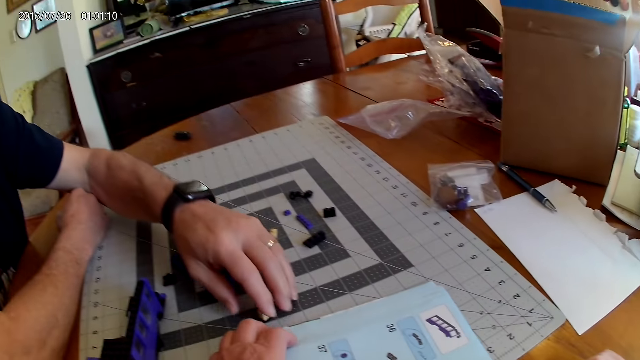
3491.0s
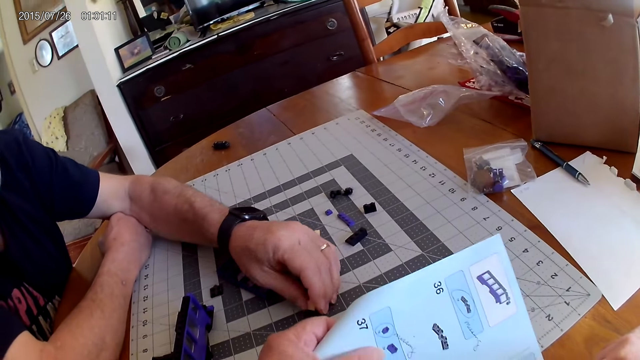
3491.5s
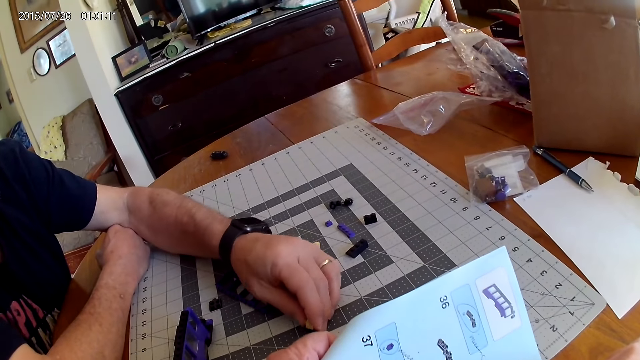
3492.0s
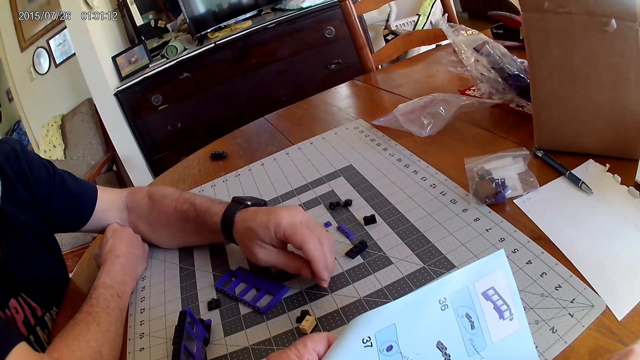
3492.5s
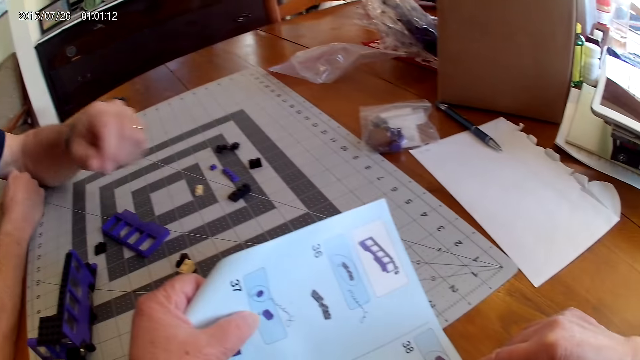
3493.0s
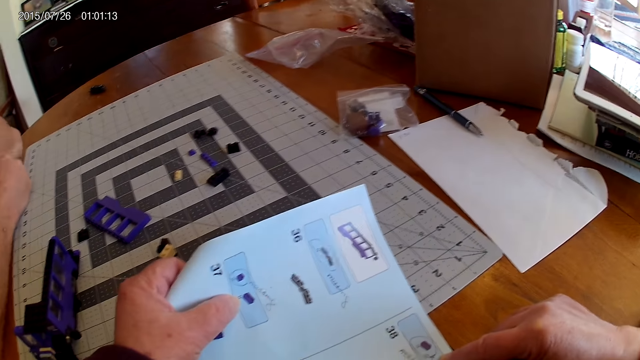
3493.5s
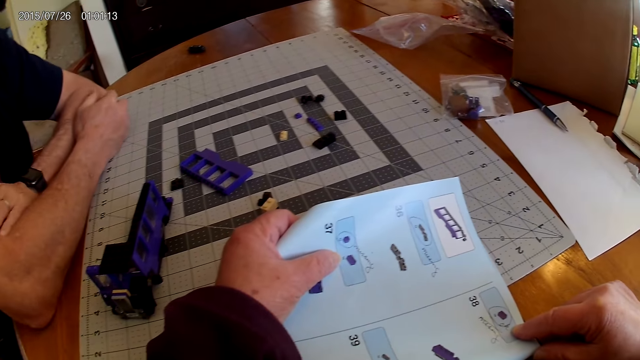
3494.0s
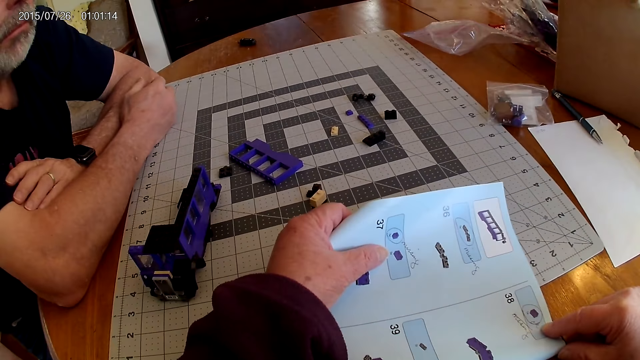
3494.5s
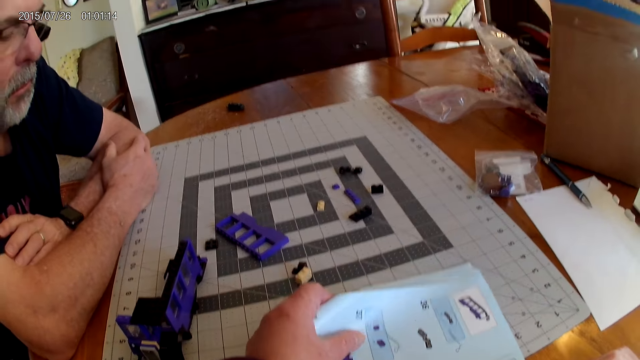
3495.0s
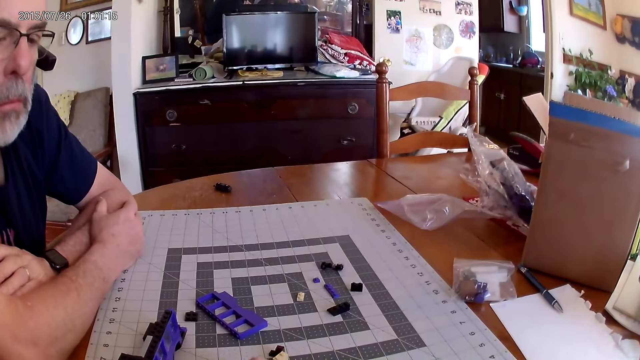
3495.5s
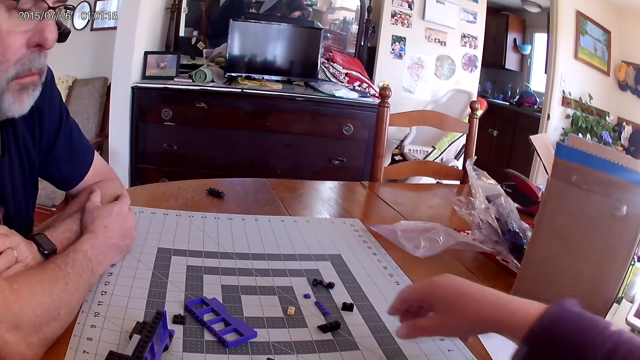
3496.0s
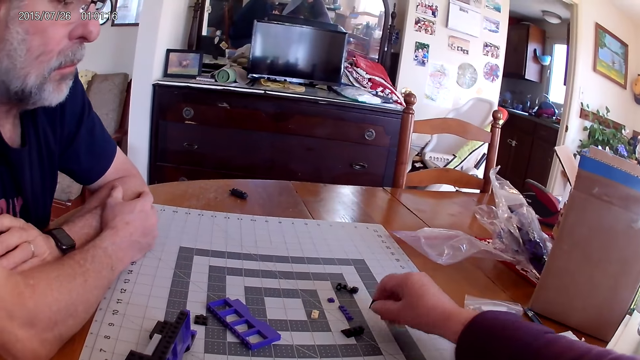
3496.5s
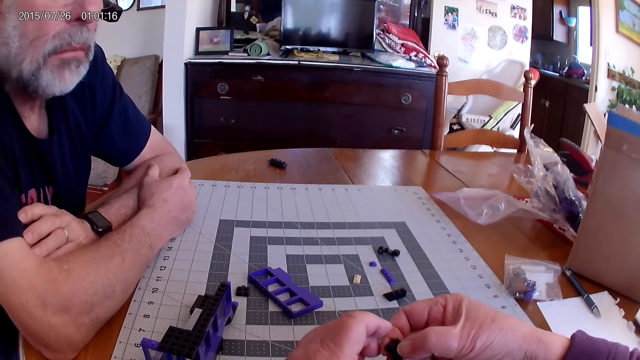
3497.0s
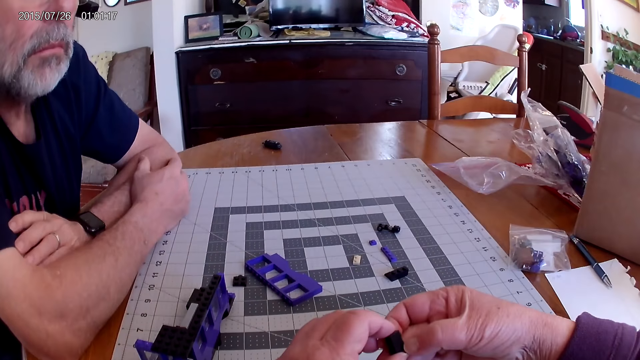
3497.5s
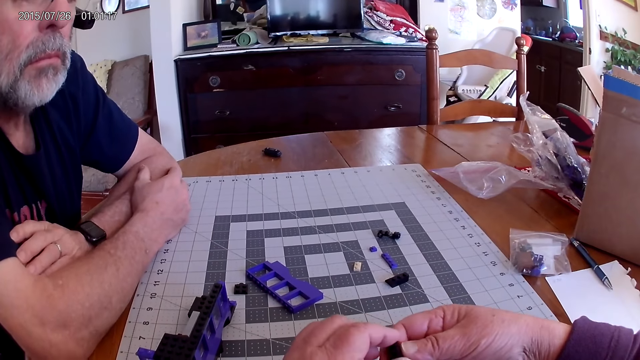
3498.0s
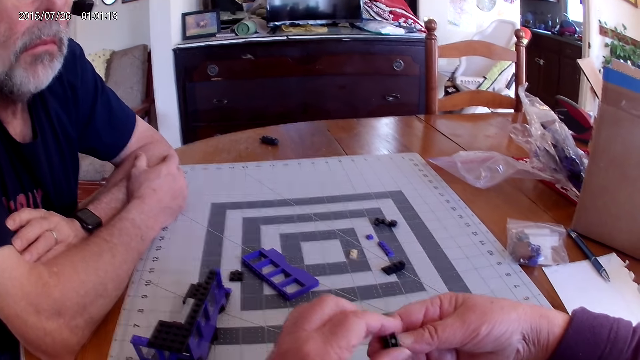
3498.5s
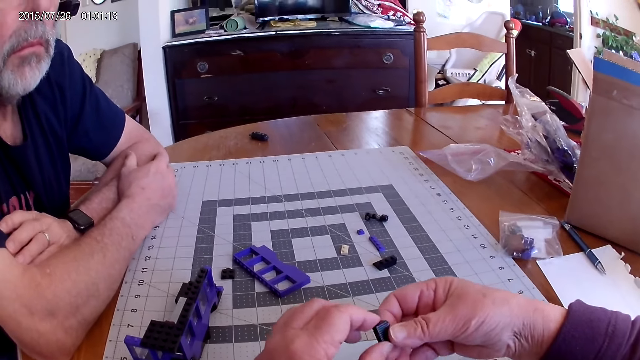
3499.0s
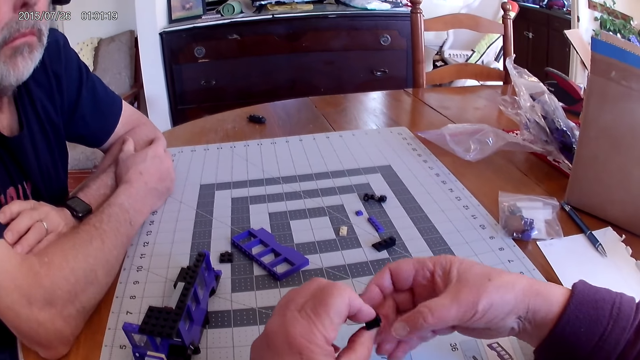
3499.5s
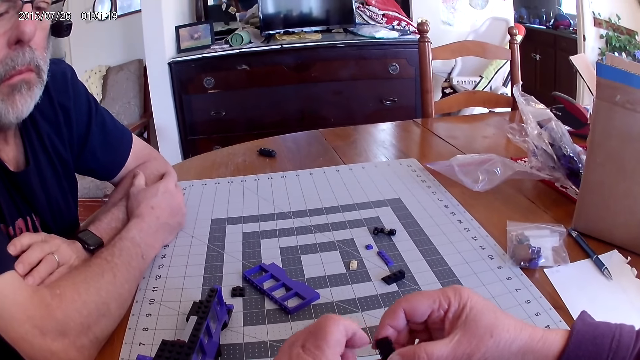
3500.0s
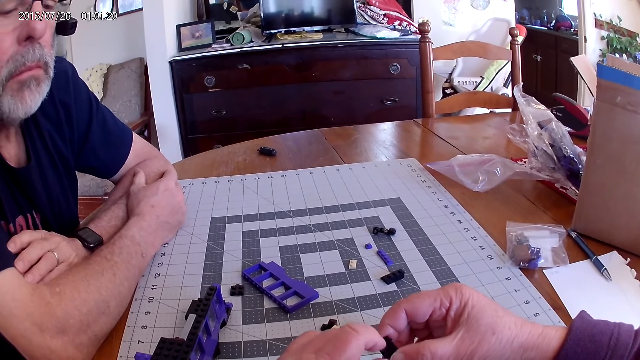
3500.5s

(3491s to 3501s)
A man picks up a piece of Lego on the table. The camera wearer picks book pages and looks around. The man puts the piece of Lego on the table and moves his hand. The camera wearer picks up a piece of Lego on the table. They look at the piece of Lego.

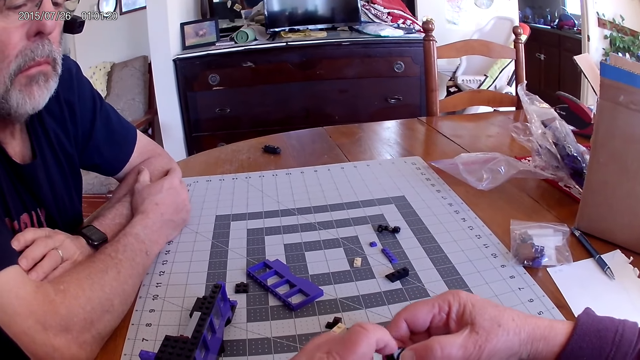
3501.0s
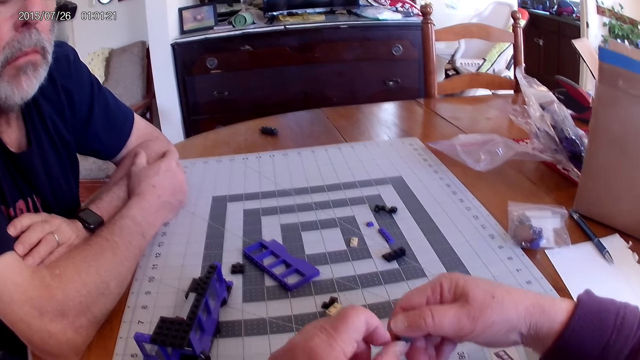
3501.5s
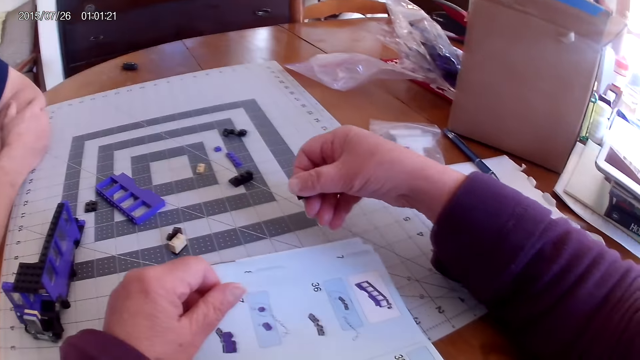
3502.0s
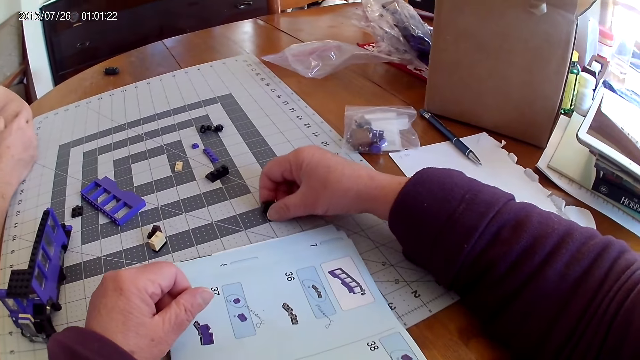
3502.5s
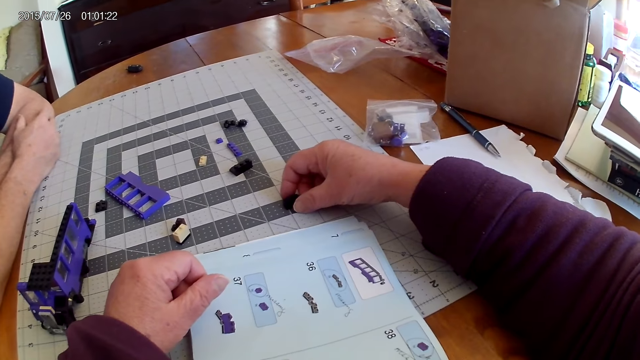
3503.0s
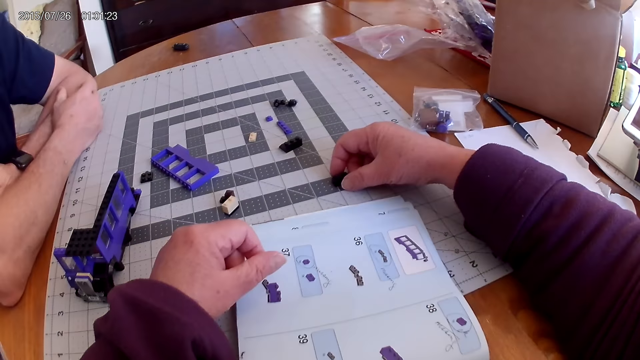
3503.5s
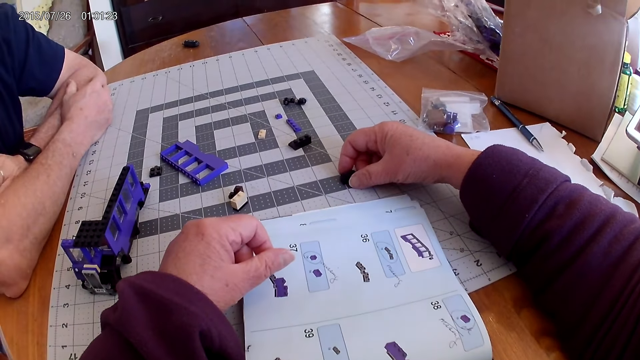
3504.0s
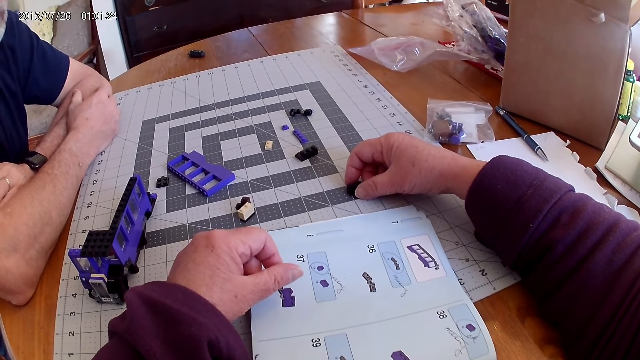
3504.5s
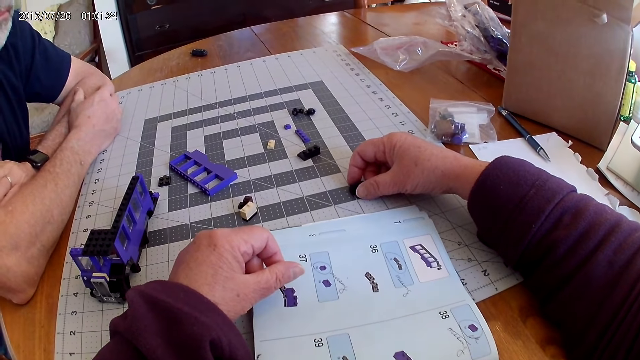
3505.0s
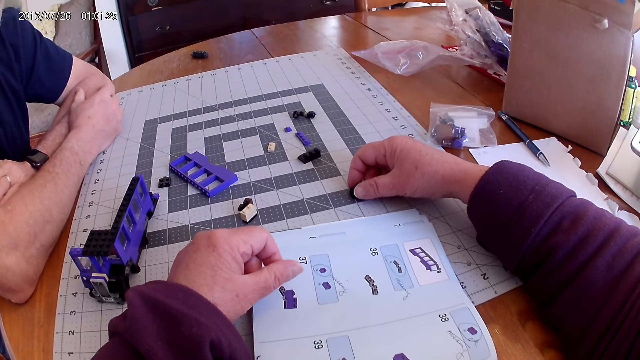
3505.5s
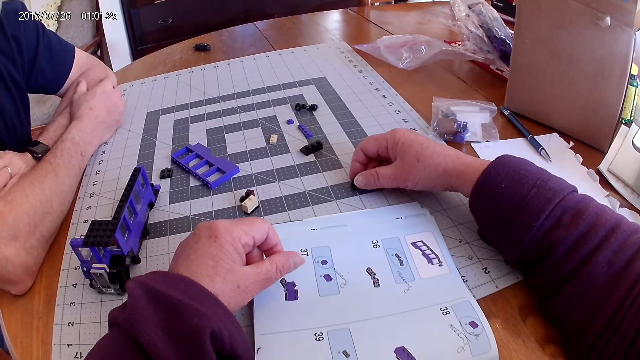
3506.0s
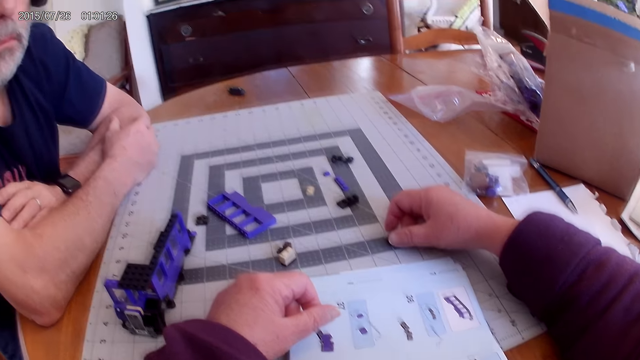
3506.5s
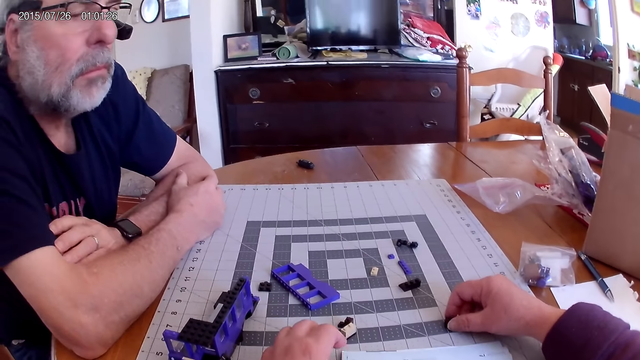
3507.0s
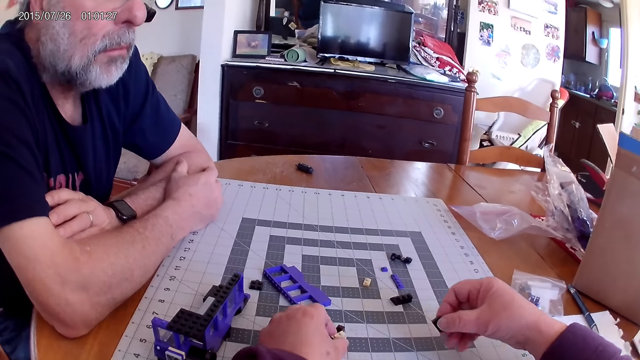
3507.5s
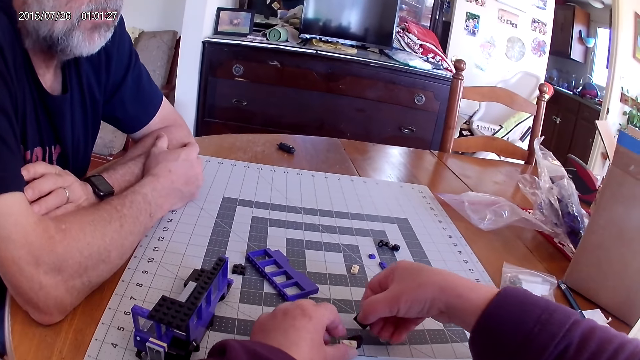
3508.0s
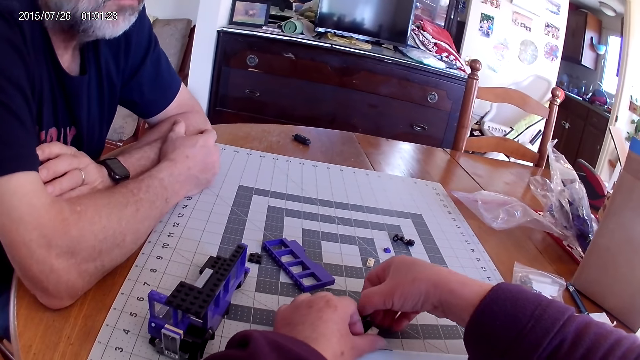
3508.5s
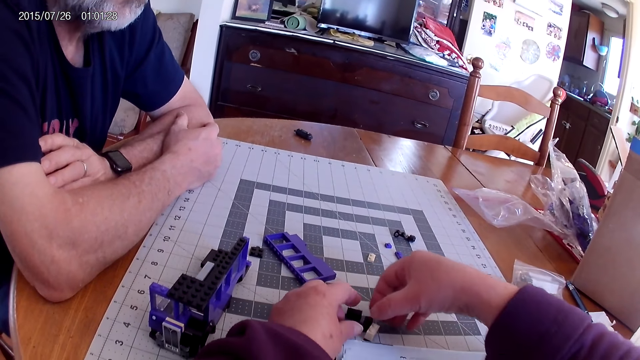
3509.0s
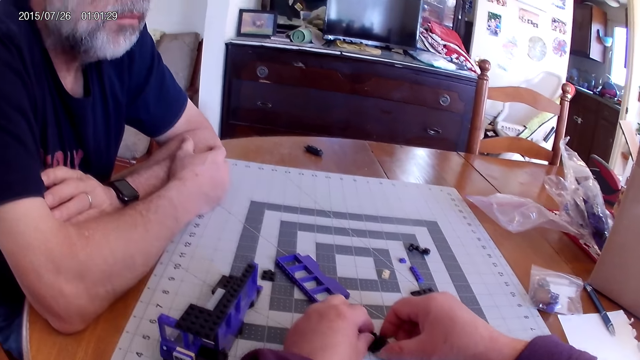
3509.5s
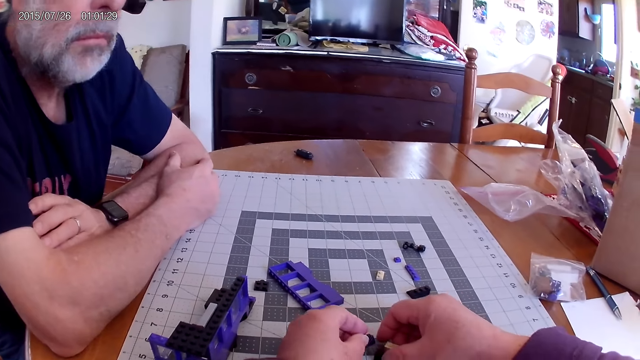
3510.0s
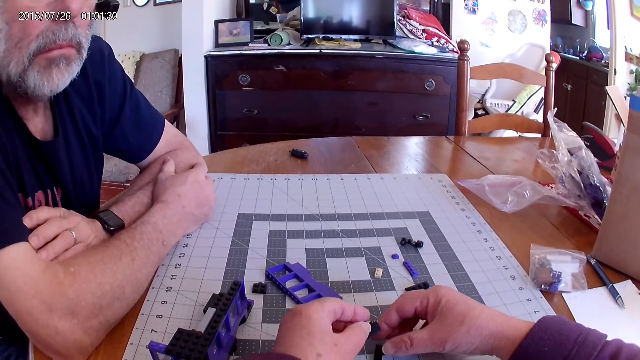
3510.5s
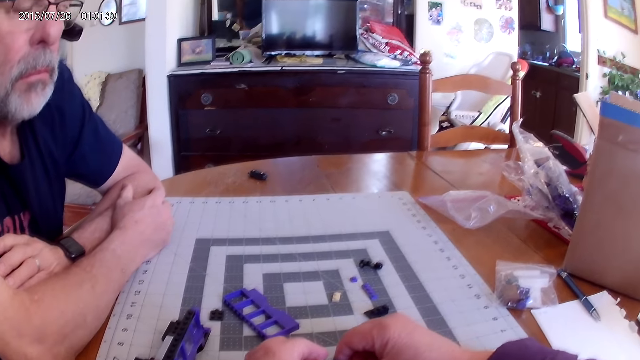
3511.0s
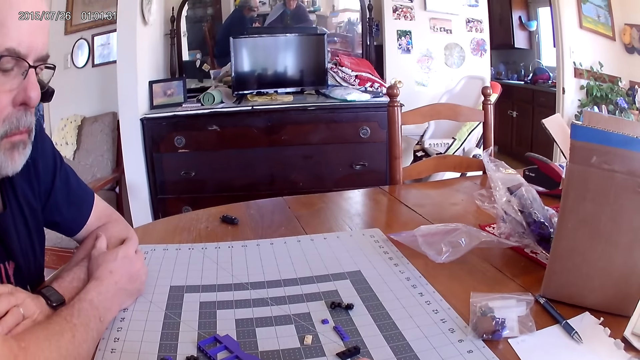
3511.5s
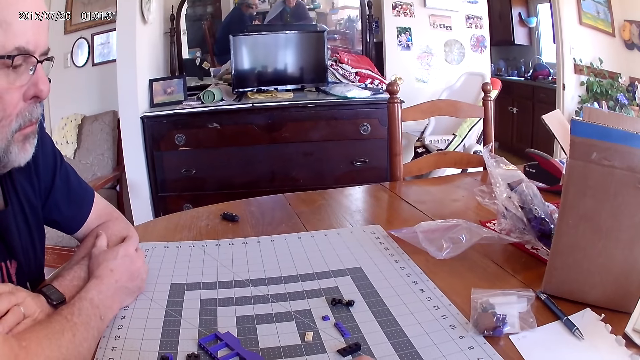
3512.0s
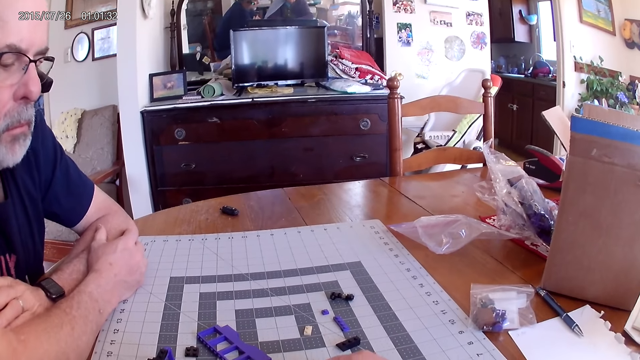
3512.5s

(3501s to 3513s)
The camera wearer puts a piece on the board. They hold a piece of Lego on the table. They look around. They look at the manual. They move pieces of Lego on the table. They put a piece of Lego on the table. They put the pieces together. They pick up a piece of Lego on the table. They look around.
